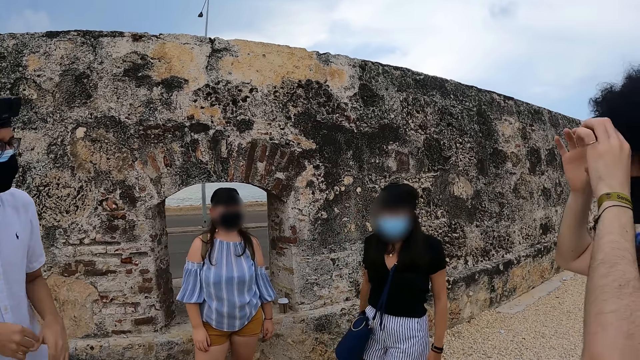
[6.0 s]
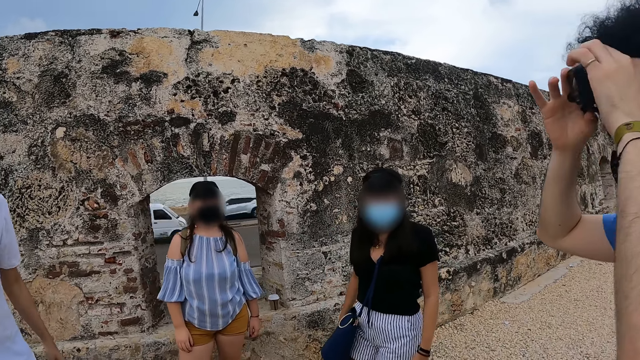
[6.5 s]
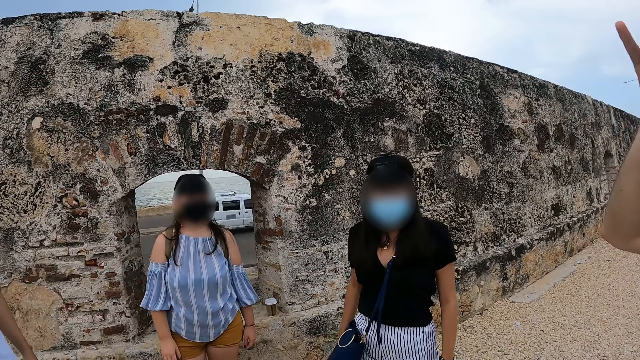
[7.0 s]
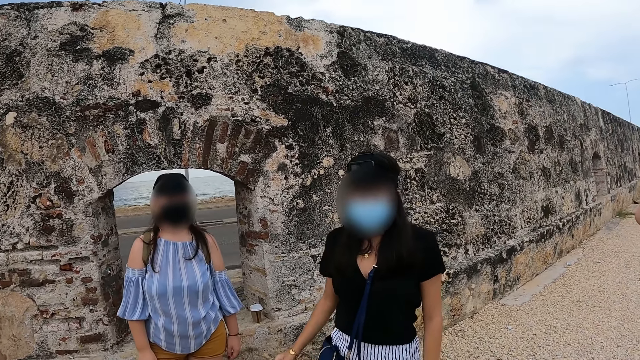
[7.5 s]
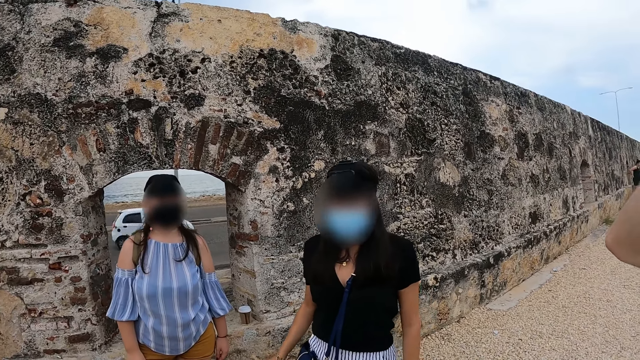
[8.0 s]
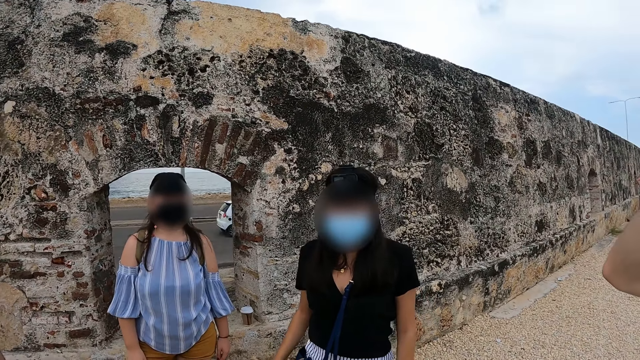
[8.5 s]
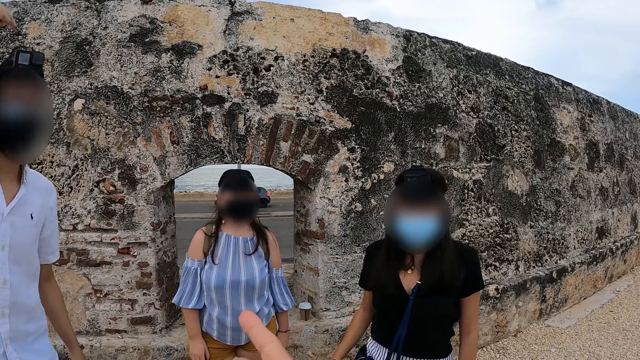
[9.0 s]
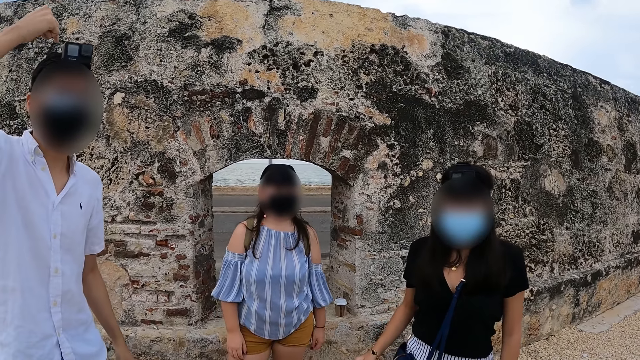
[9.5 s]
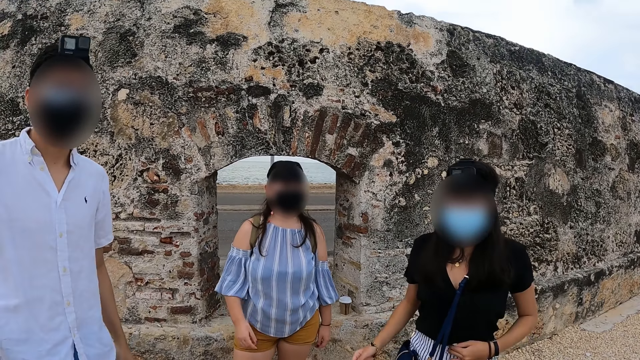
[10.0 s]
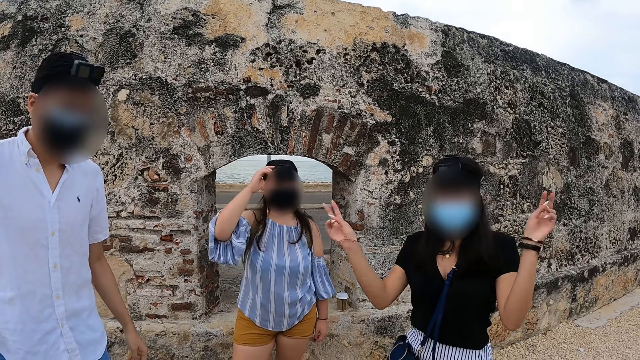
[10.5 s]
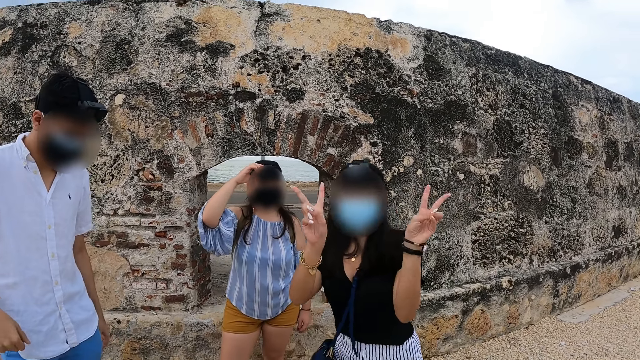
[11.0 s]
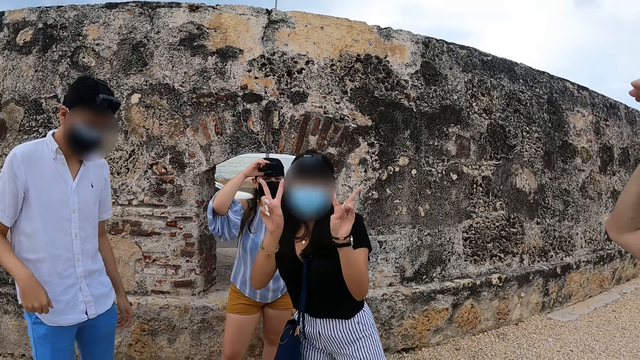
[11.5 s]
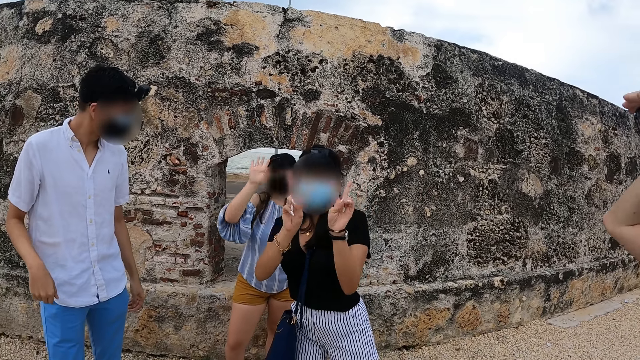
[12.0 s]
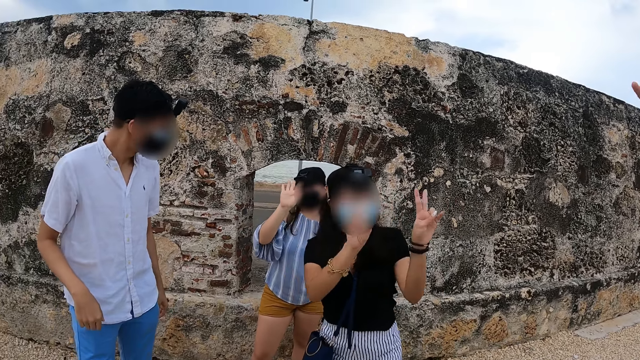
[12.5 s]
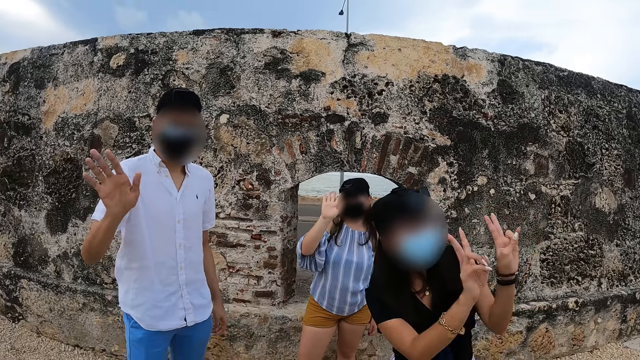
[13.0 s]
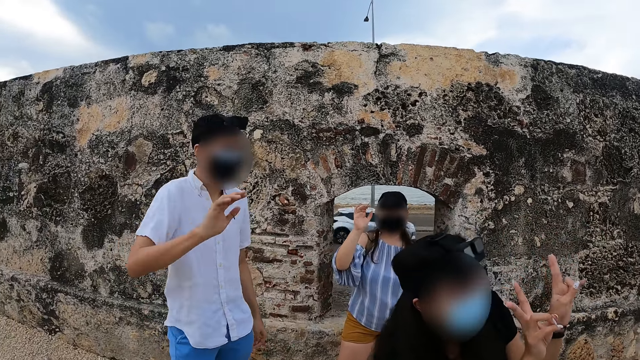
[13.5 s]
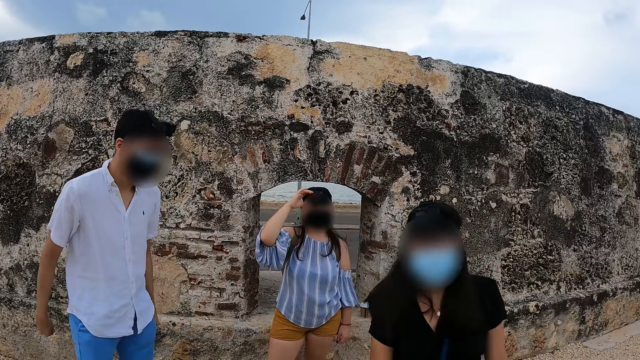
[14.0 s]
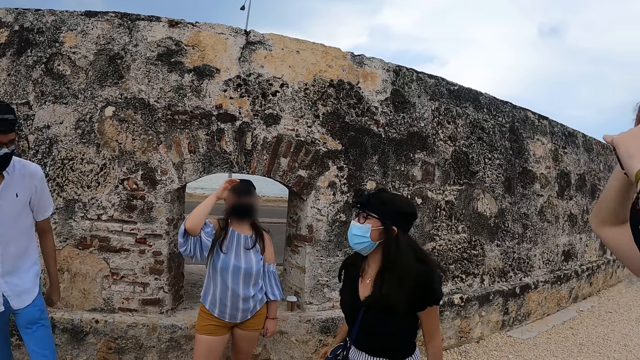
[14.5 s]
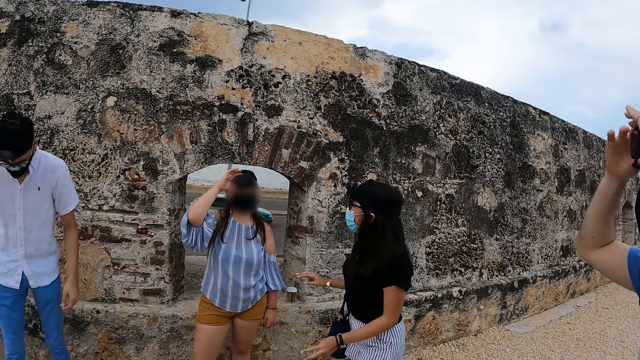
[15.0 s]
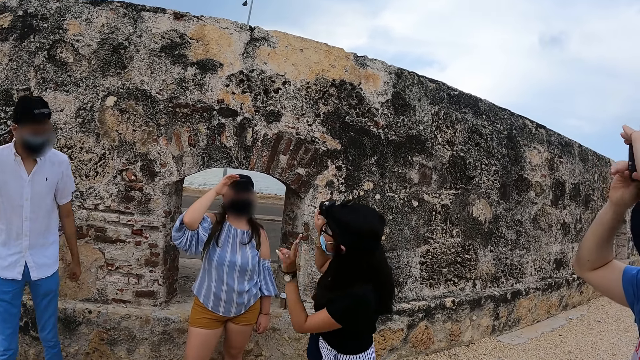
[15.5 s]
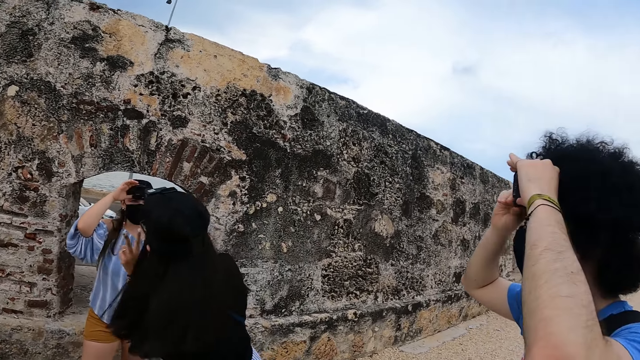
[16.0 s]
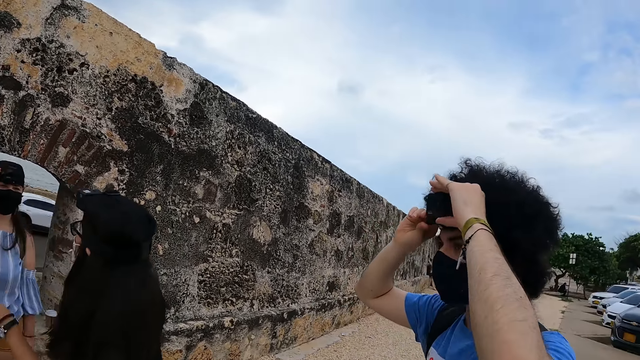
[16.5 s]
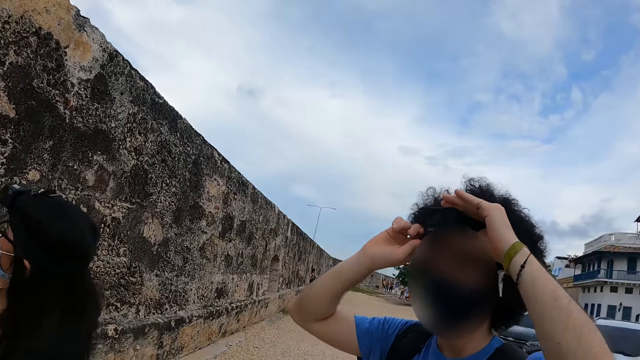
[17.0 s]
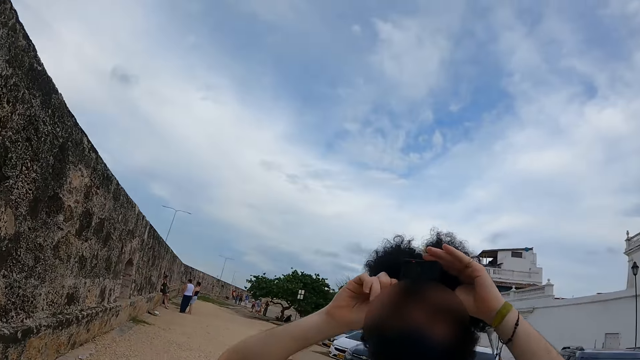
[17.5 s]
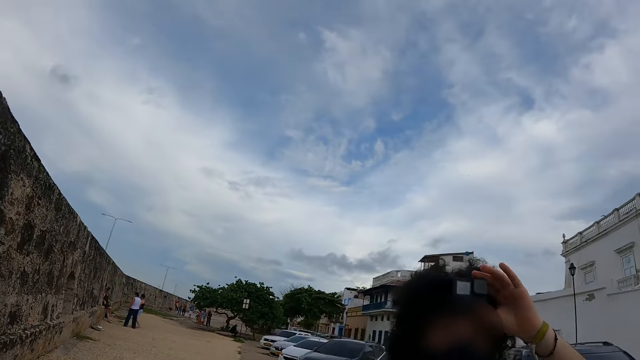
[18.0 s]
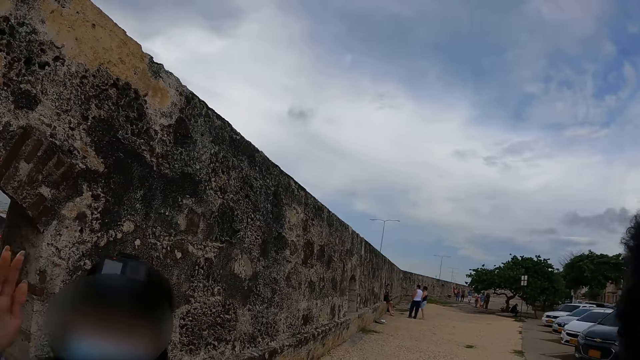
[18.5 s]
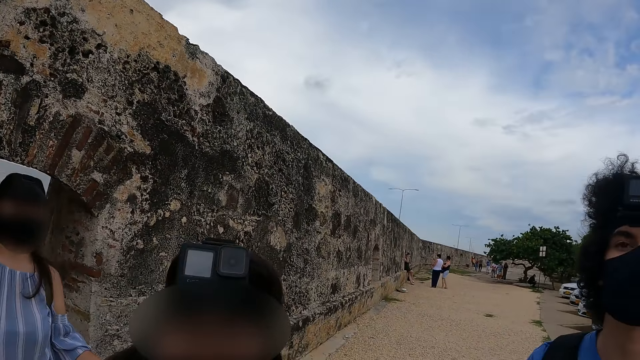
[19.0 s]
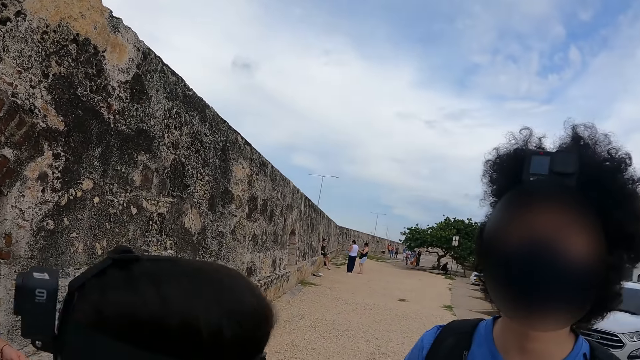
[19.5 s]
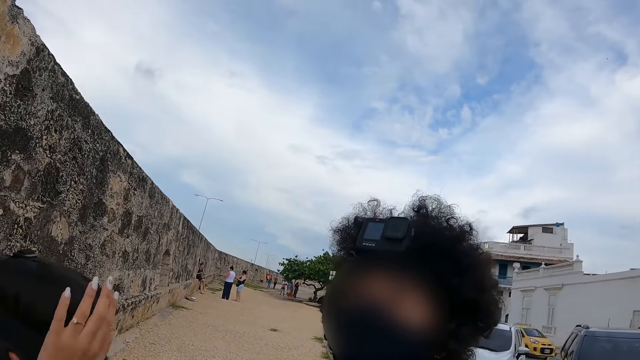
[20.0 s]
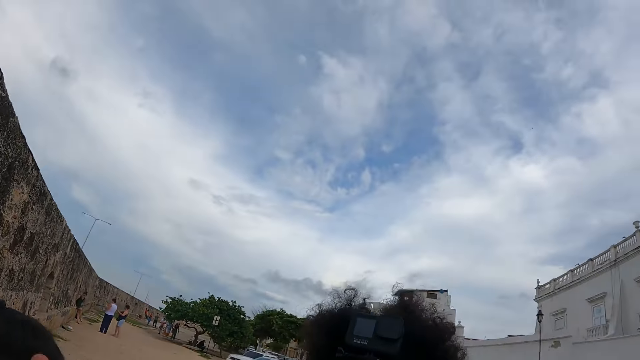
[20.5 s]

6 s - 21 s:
A man adjusts a camera. The camera wearer walks around. Another man points a camera. The camera wearer raises fingers around. A lady adjusts a camera. A person raises fingers around. Another lady shakes hands. The first lady waves a hand and raises hands around. She raises hands around again. The other man waves a hand. Another person adjusts a camera. The first person turns around. The camera wearer turns around. The other person adjusts the camera. The camera wearer looks around and turns around.

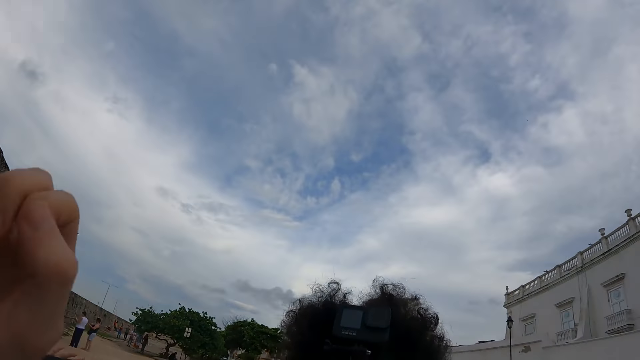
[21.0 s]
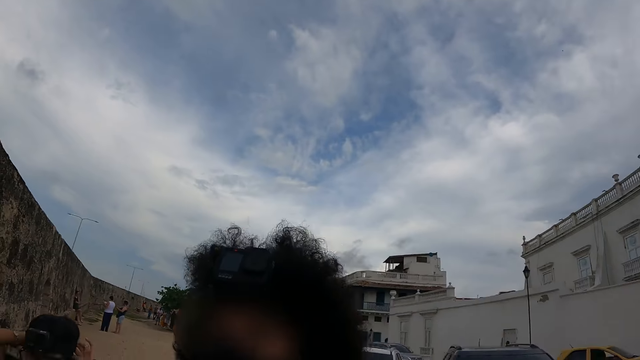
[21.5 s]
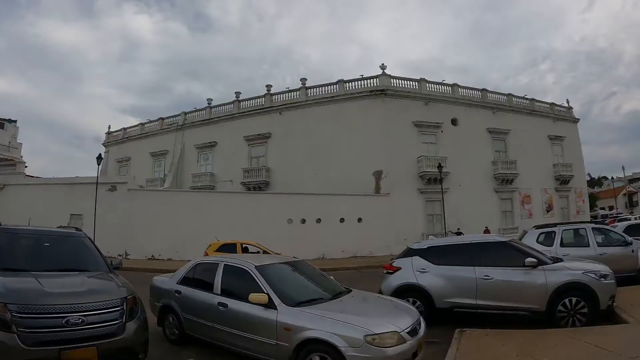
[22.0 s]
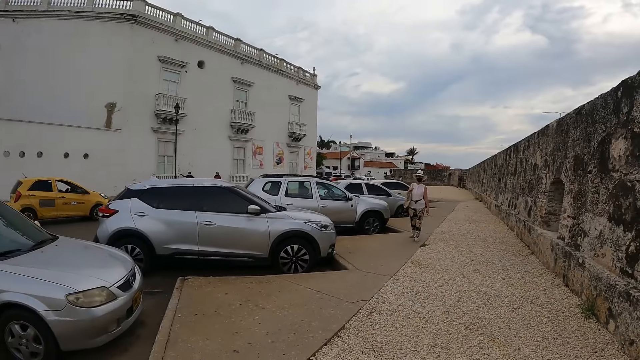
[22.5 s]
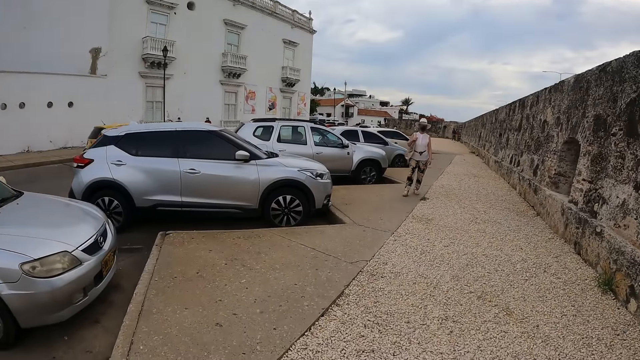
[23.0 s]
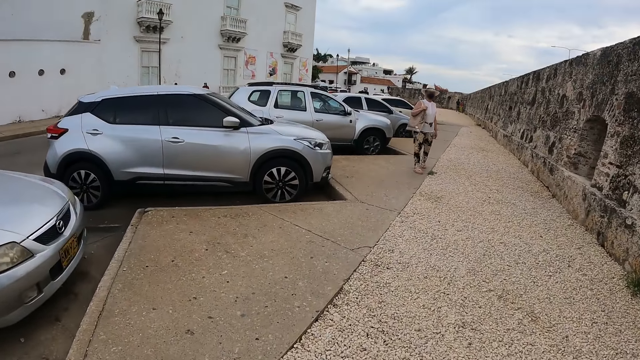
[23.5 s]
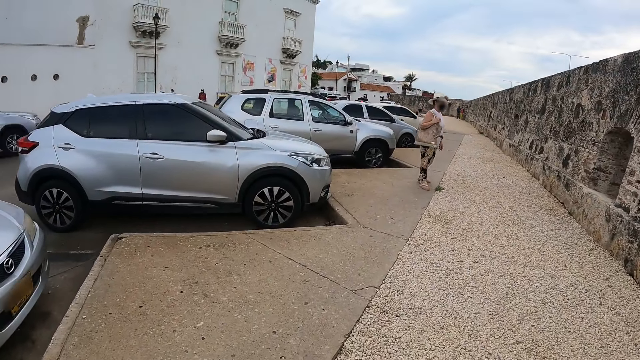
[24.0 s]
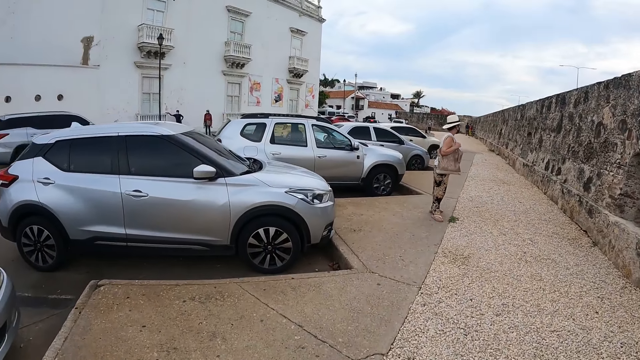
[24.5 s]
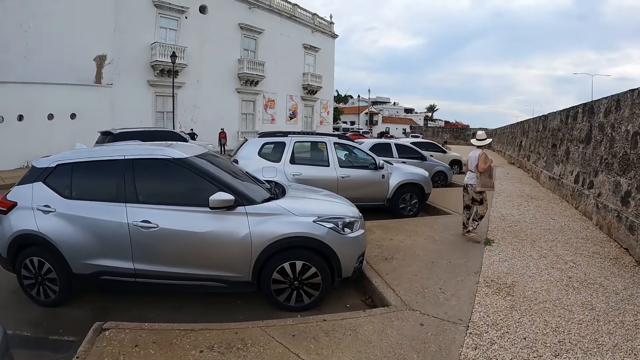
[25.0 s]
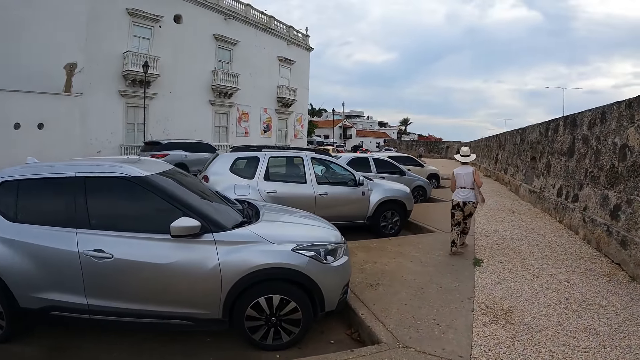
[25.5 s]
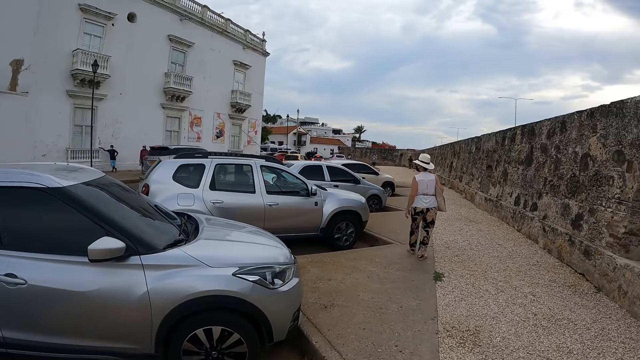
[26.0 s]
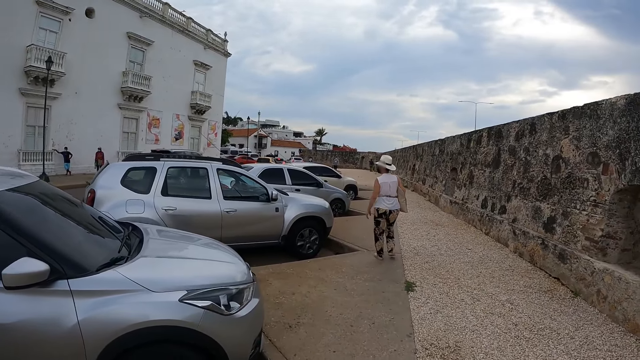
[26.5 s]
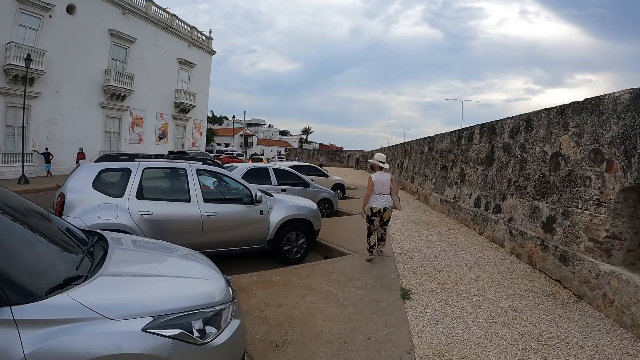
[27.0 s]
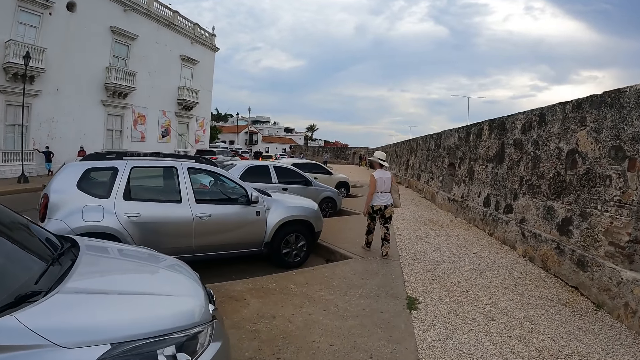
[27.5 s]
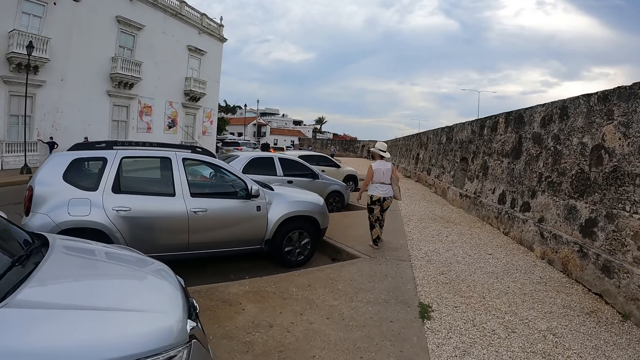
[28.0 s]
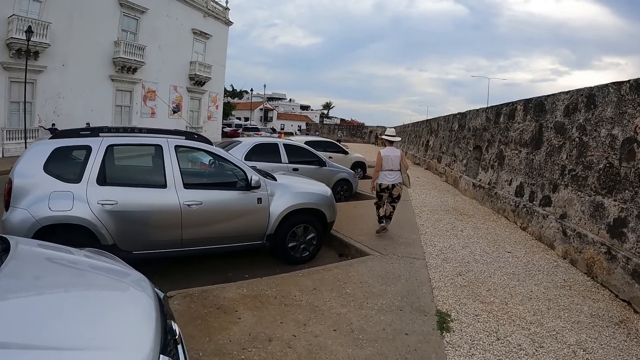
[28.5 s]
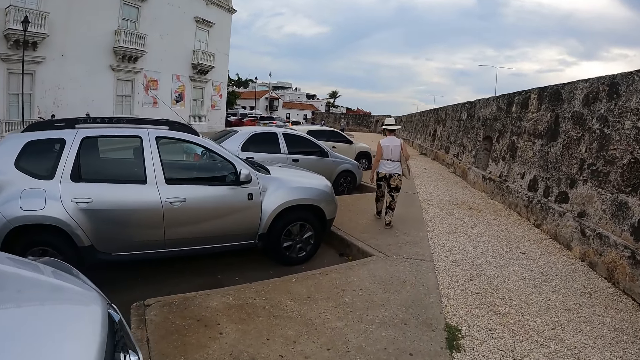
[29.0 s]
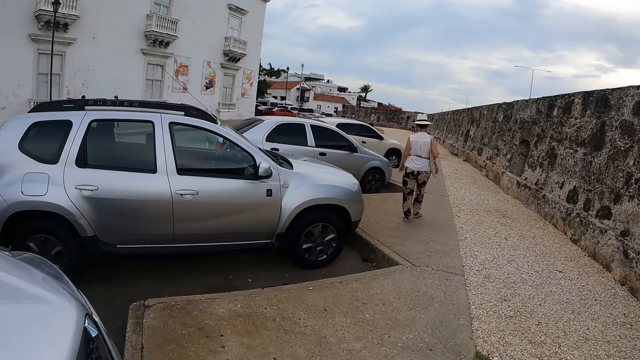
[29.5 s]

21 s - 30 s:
The camera wearer walks along a pavement.
